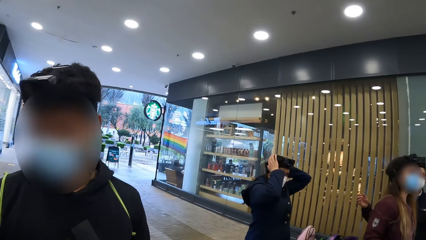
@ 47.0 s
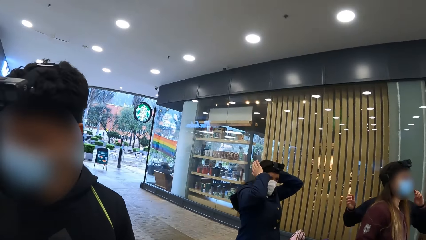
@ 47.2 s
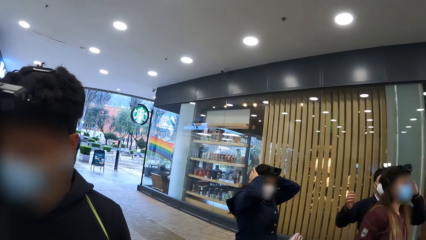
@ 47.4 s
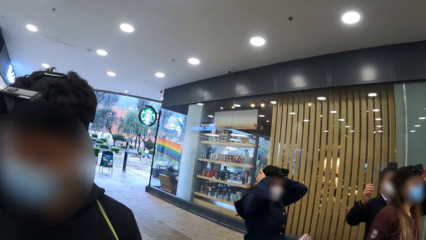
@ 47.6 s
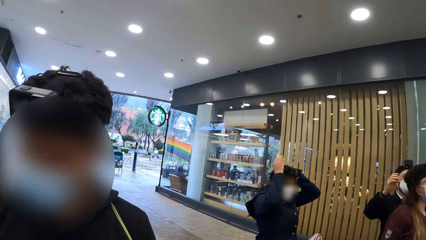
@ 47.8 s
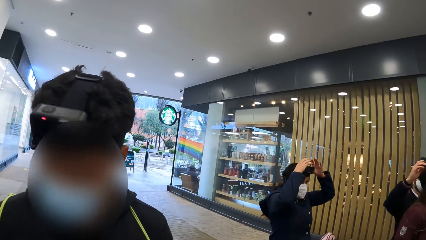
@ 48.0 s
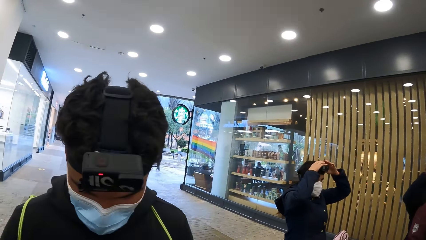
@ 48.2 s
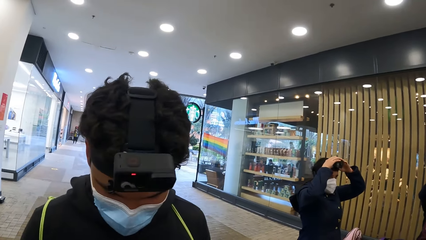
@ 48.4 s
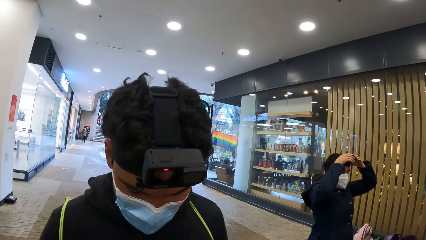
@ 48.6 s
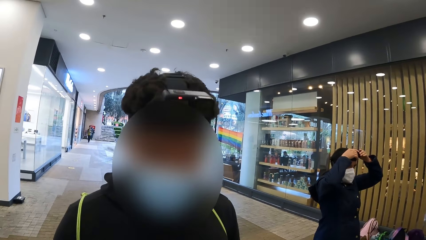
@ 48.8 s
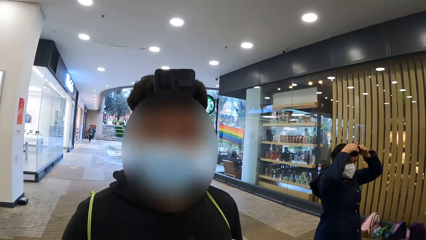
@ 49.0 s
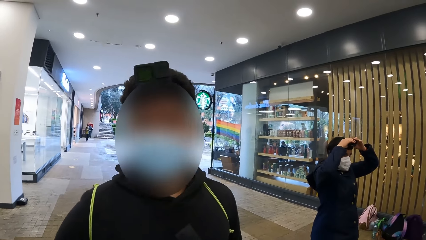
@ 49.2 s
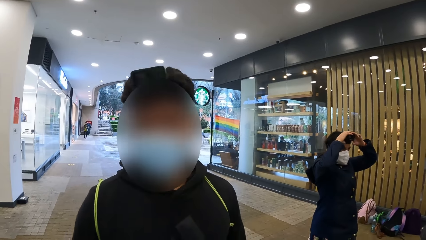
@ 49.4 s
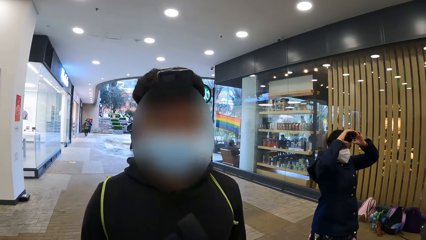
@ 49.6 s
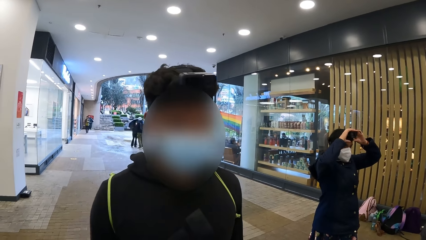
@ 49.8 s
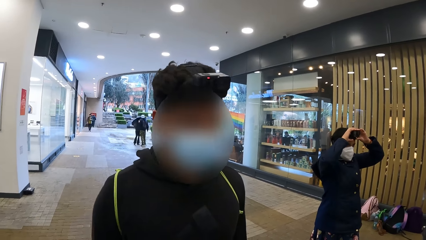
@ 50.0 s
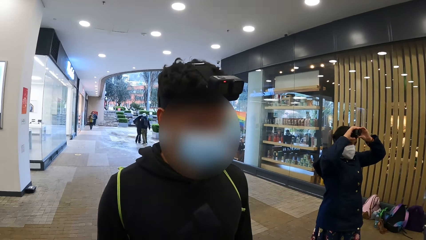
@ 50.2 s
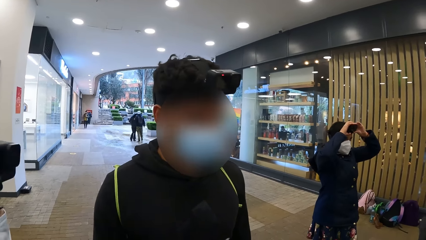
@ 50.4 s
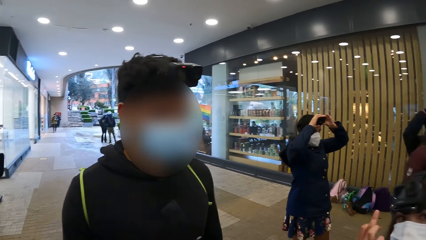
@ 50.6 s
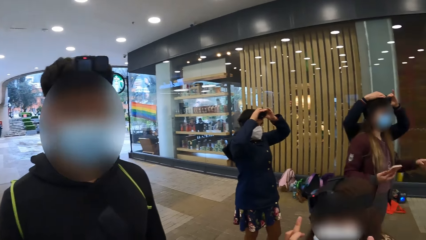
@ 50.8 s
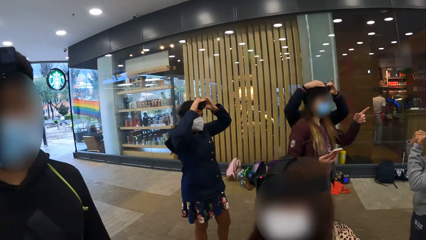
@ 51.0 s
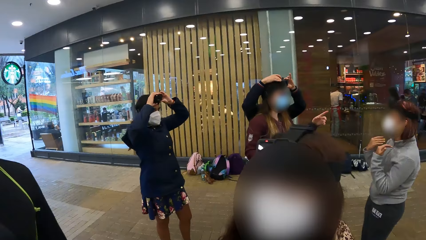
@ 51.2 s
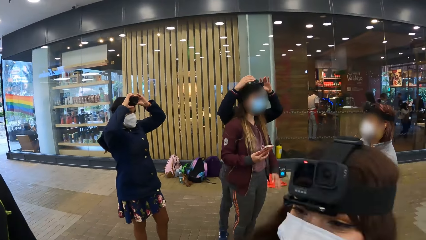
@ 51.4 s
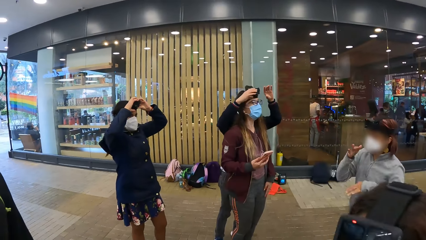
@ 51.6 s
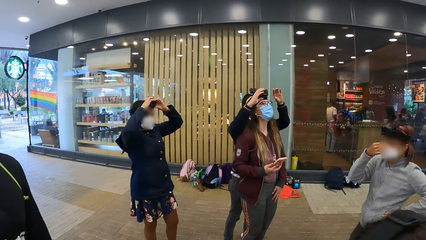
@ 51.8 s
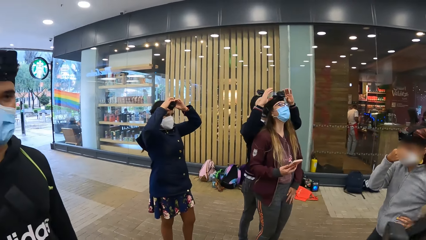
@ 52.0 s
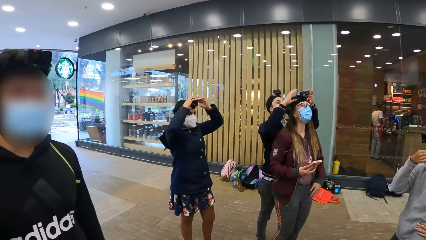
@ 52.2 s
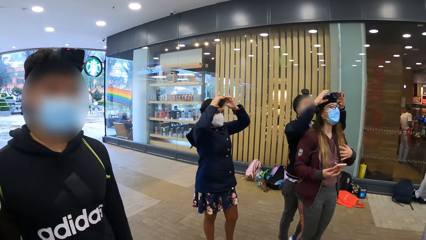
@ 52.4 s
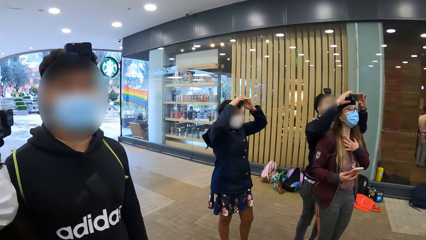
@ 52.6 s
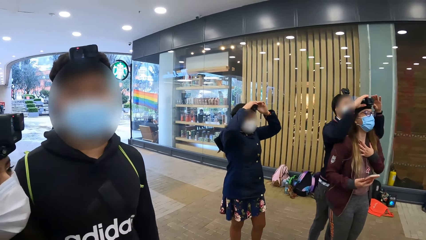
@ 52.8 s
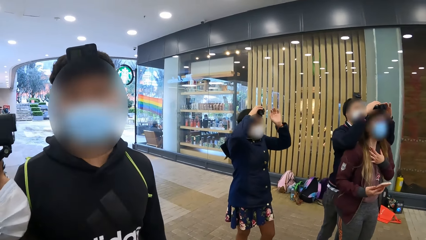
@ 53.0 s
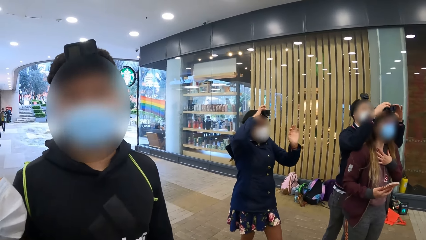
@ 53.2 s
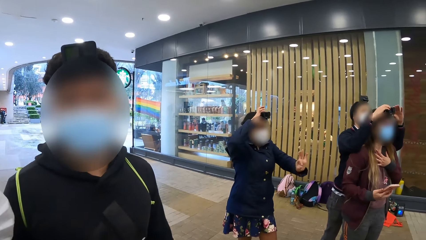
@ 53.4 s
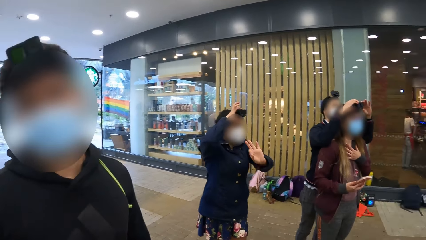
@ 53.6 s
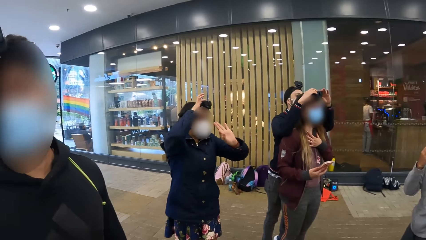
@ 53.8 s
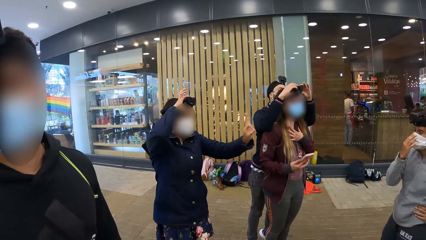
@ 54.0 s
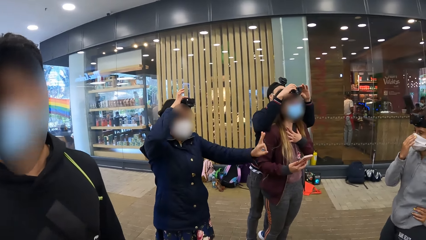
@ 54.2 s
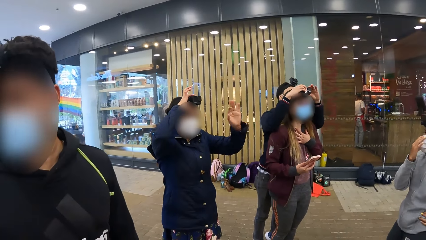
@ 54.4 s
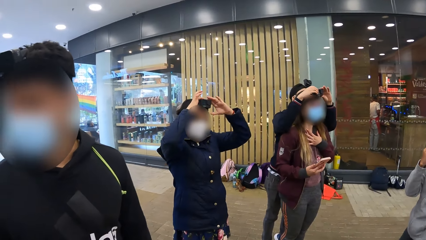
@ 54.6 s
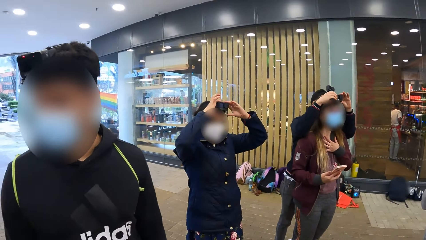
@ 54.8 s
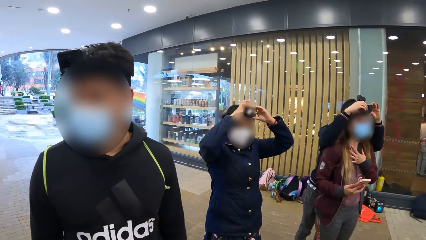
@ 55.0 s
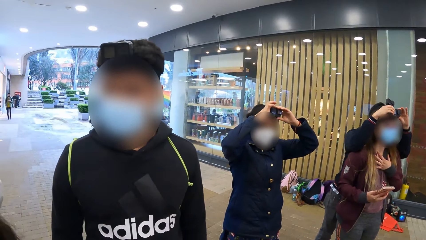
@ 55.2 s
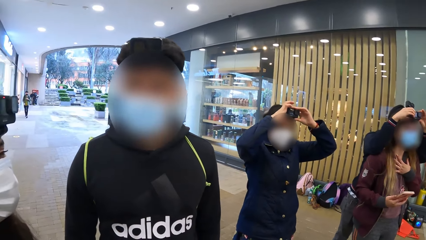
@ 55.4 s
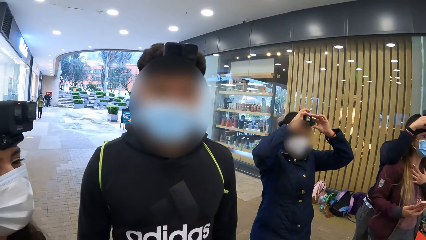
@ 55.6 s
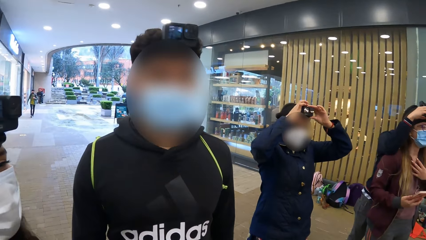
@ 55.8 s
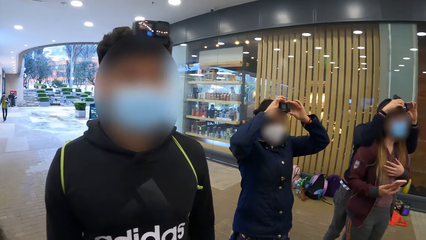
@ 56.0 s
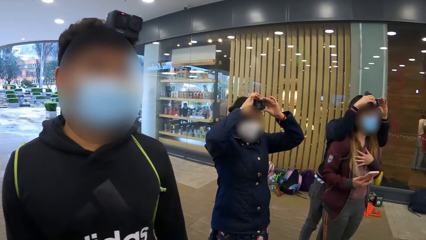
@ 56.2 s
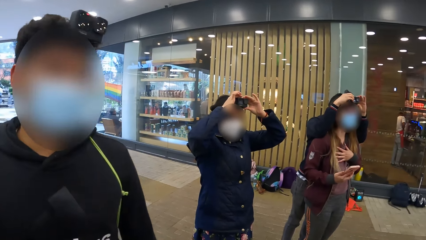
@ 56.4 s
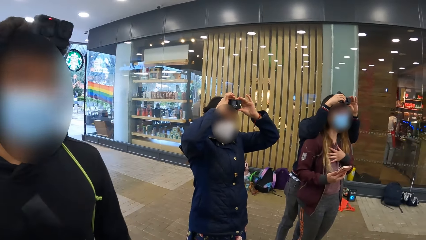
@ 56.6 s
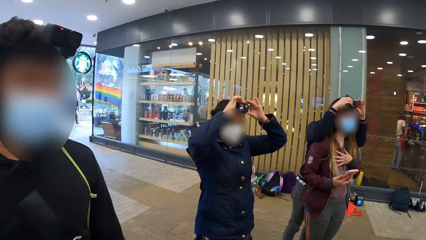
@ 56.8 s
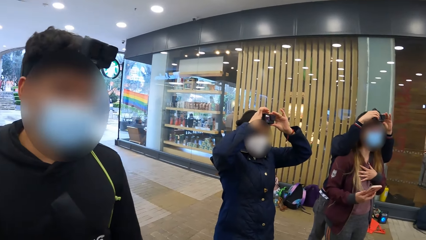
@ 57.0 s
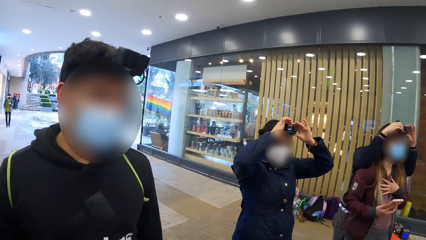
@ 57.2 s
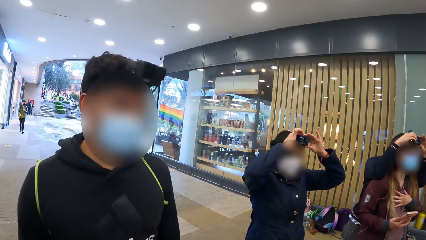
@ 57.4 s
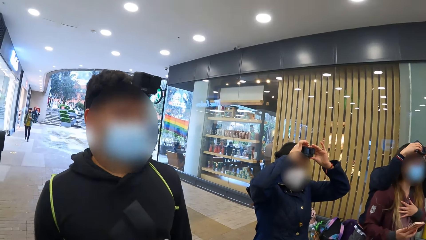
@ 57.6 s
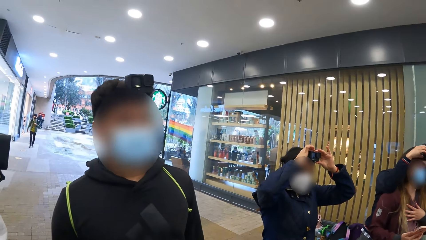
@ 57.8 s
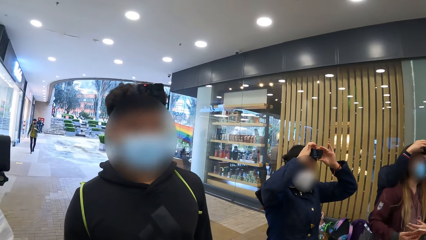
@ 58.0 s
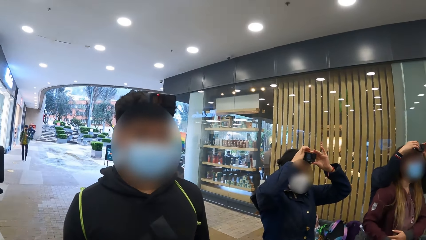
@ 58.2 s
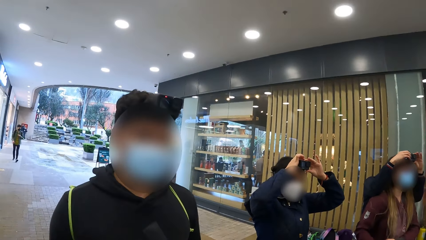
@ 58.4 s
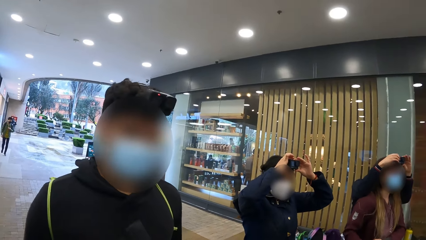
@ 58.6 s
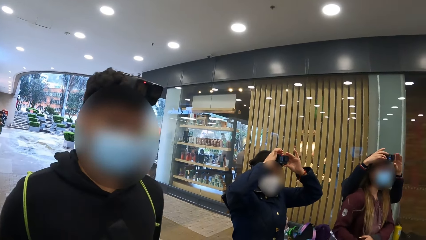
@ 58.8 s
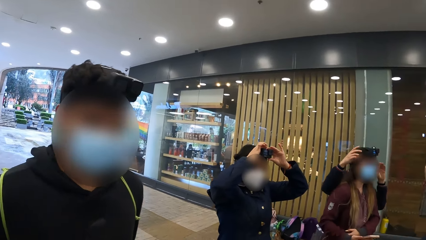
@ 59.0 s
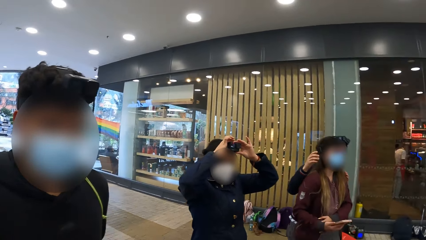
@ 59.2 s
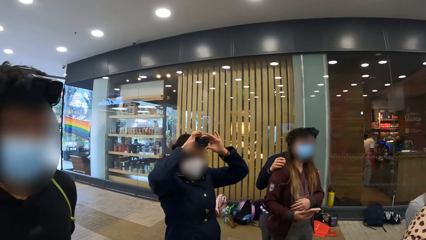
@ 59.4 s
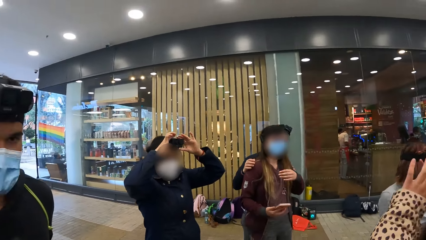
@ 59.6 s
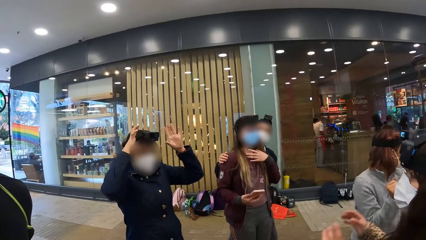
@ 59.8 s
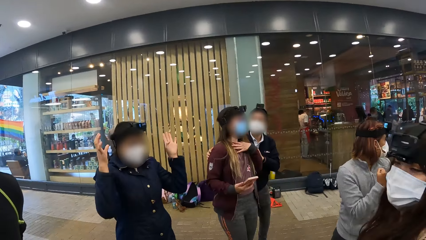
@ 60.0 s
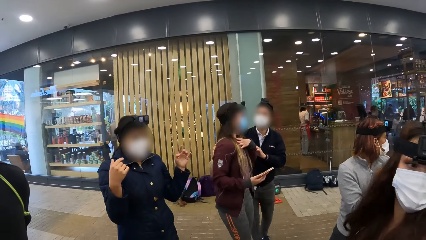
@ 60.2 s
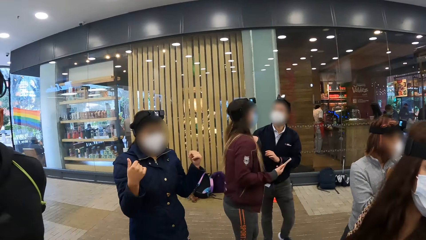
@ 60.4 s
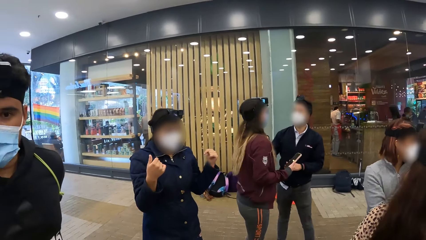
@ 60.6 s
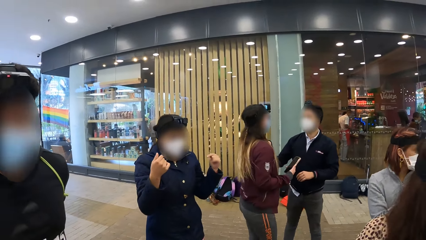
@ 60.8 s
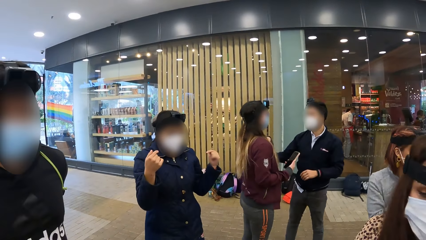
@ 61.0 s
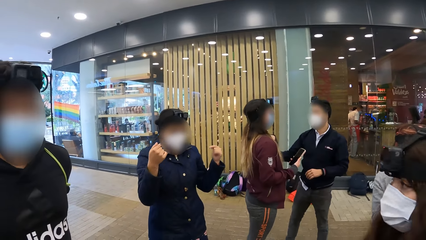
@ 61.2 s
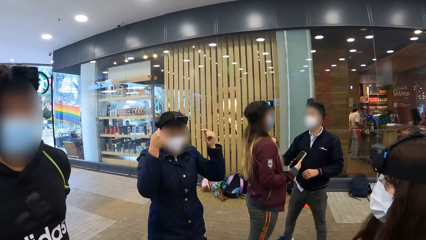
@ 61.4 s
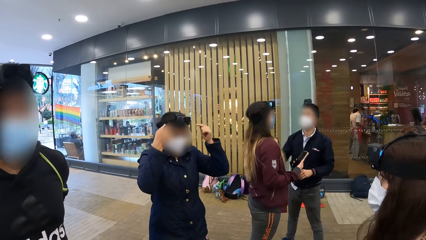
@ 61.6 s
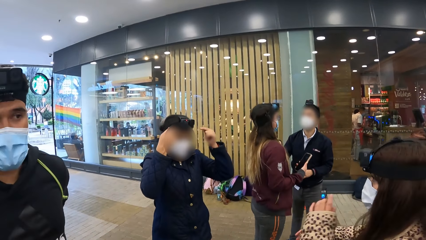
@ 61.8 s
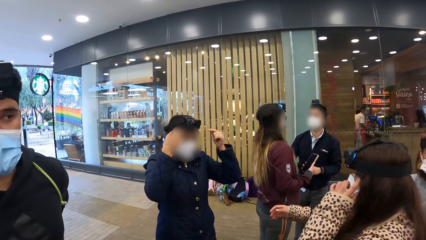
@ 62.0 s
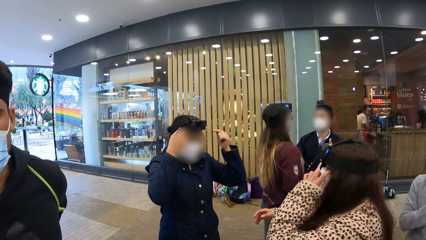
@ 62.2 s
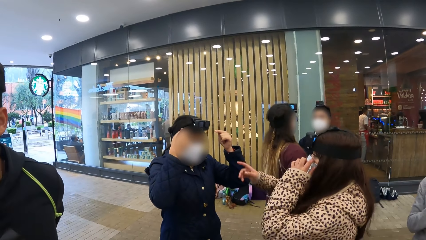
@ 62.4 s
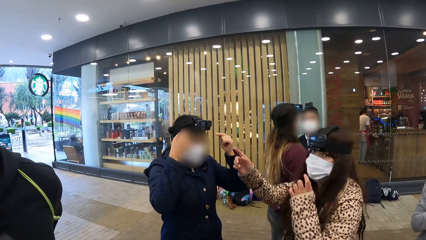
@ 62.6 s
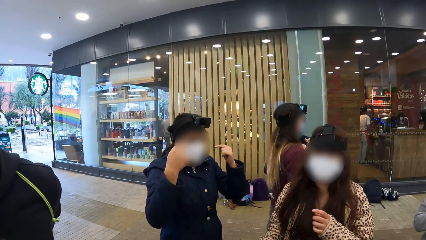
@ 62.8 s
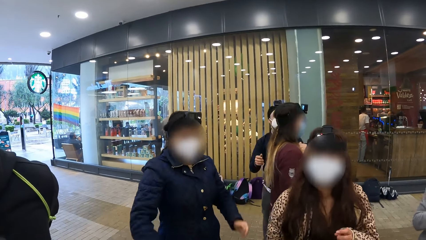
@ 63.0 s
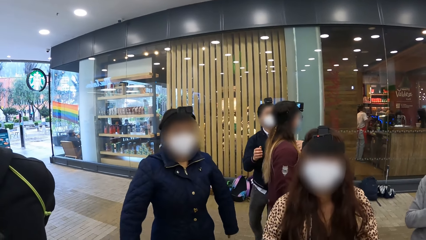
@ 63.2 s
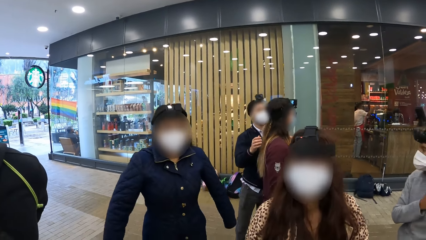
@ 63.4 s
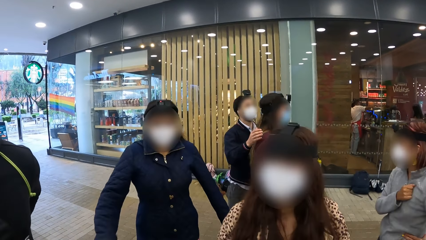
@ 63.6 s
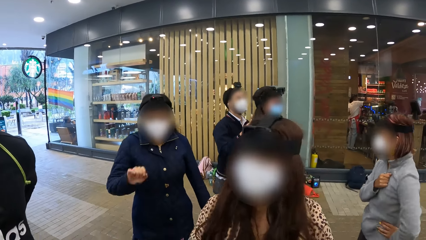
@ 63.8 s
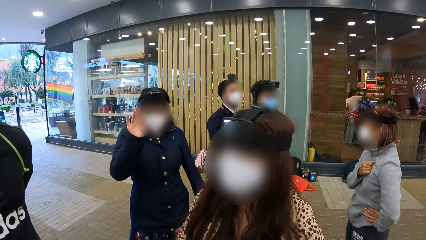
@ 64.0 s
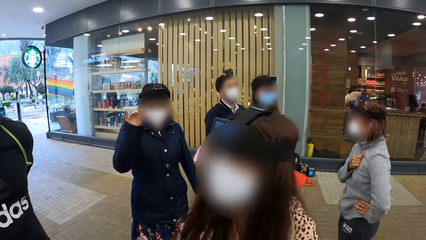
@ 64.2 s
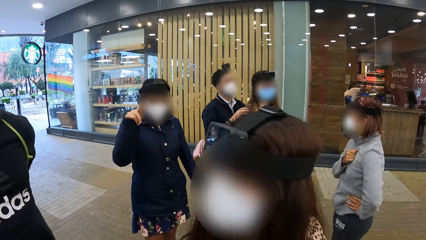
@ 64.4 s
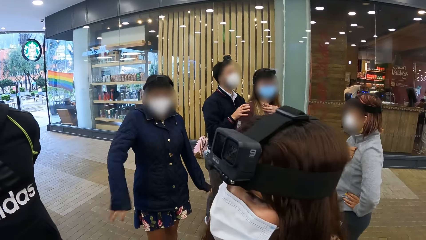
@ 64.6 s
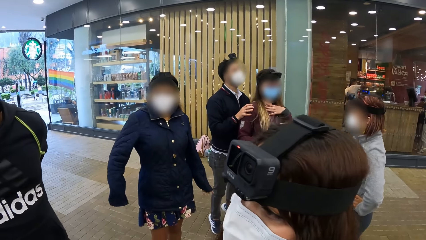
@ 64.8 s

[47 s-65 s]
The man adjusts the woman's camera with both hands. The camera wearer dialogues with the person. They look around the mall. Another woman raises her left hand and adjusts the camera with both hands.
